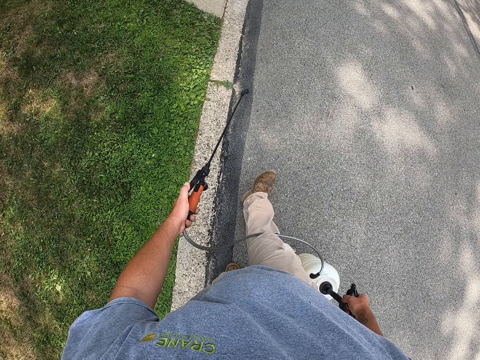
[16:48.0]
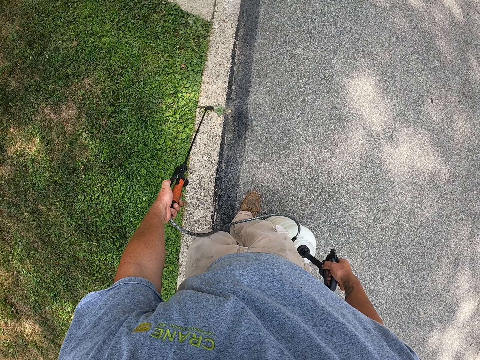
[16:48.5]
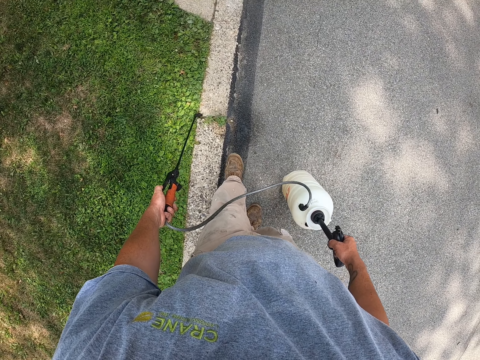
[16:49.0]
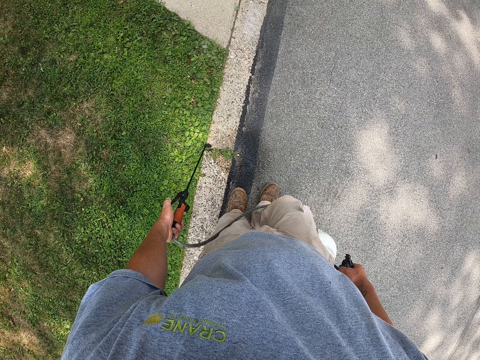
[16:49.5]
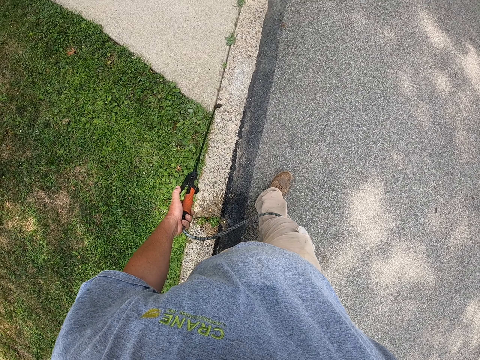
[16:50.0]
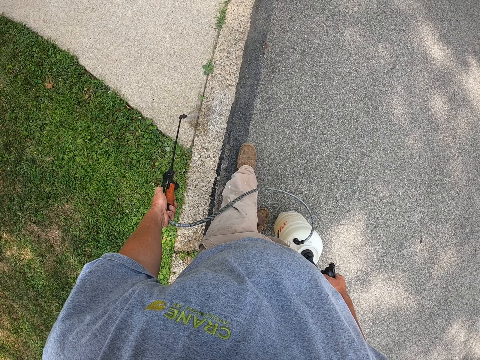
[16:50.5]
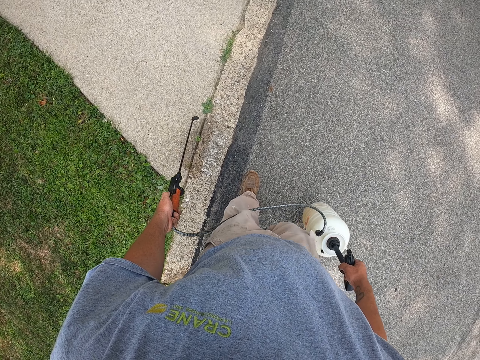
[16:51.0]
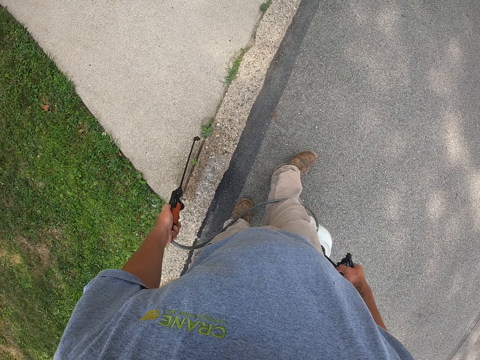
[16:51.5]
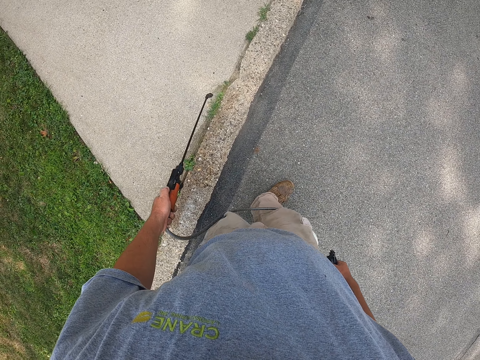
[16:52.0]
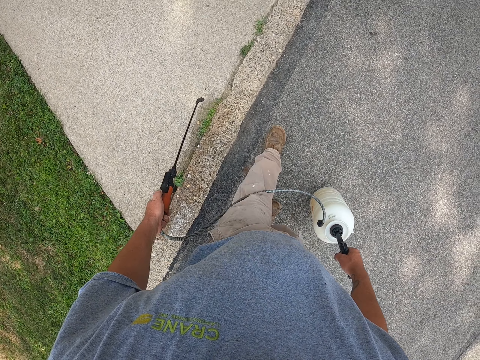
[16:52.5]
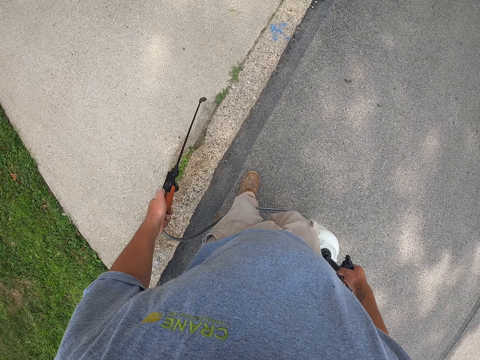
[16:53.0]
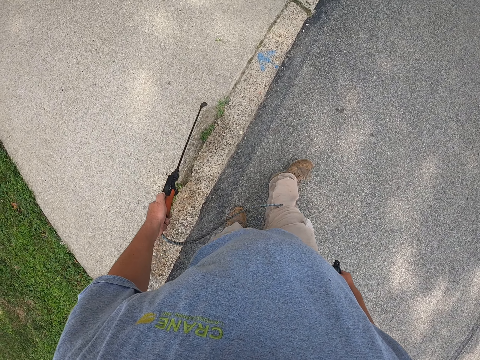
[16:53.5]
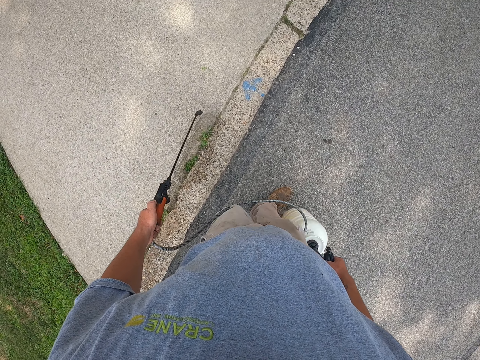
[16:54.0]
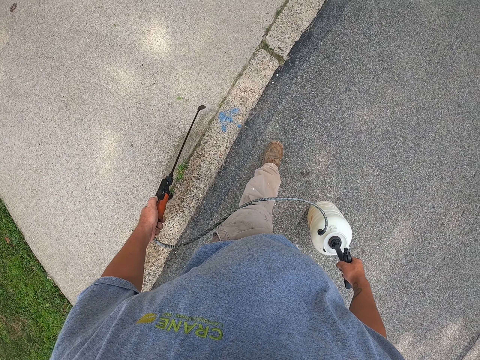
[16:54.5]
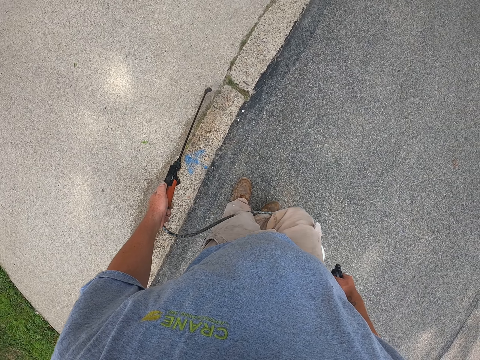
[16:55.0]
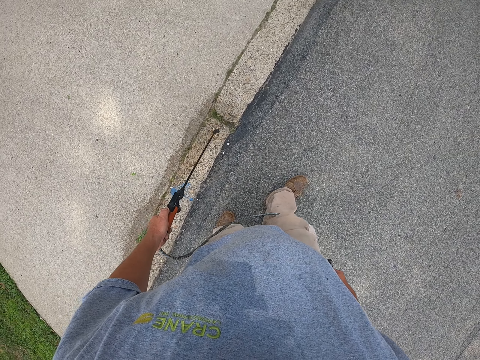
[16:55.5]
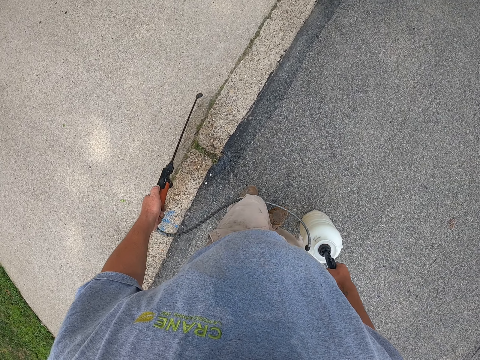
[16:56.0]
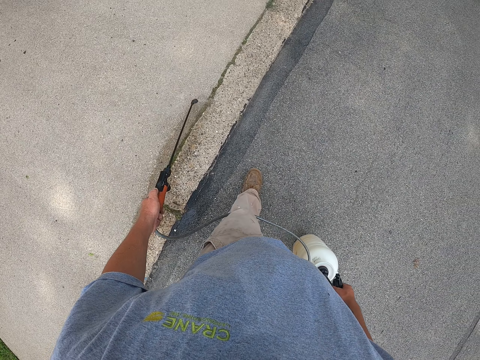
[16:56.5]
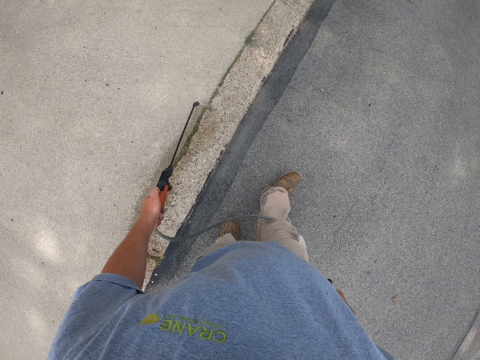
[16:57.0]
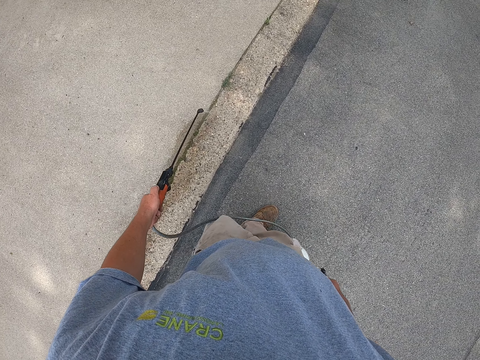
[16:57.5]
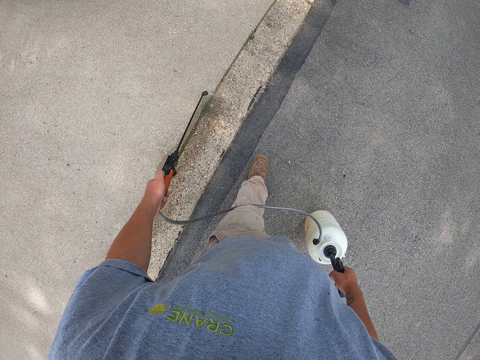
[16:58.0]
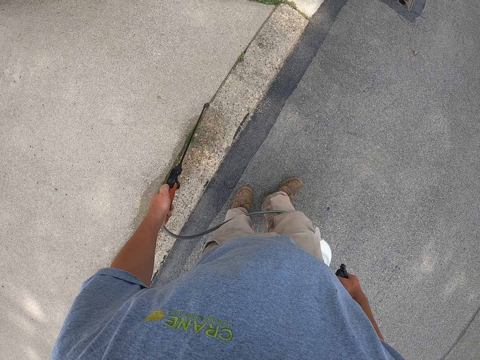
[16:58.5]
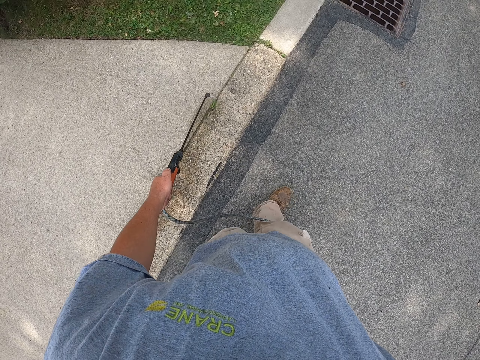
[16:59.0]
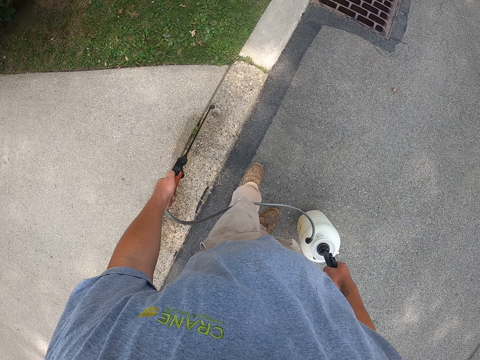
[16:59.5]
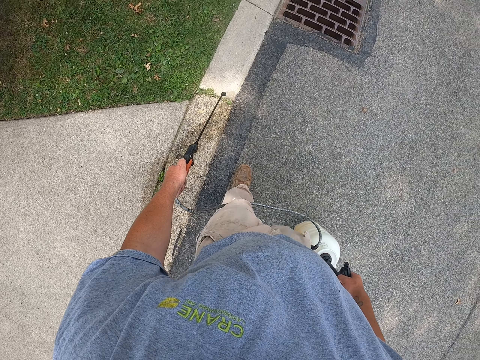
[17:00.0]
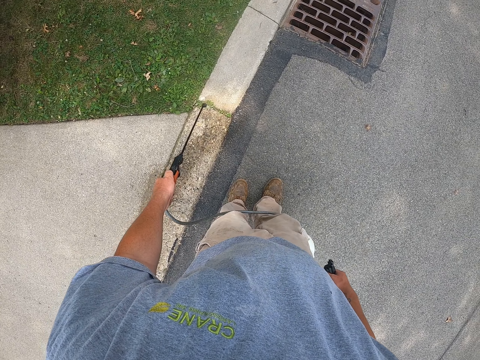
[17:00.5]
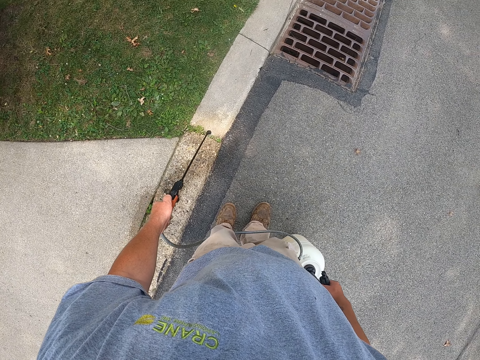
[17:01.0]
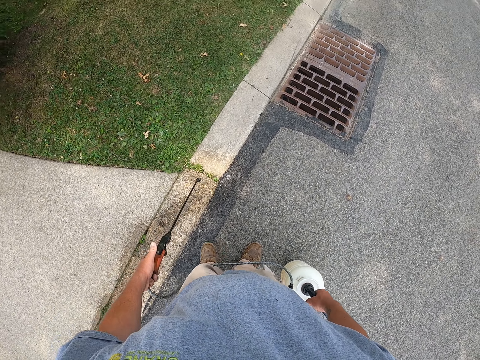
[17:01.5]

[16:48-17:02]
The camera wearer sprays liquid on the grass with a sprayer pump. They spray liquid on the grass with the sprayer pump again.

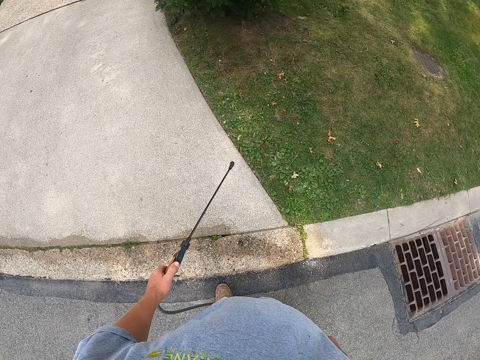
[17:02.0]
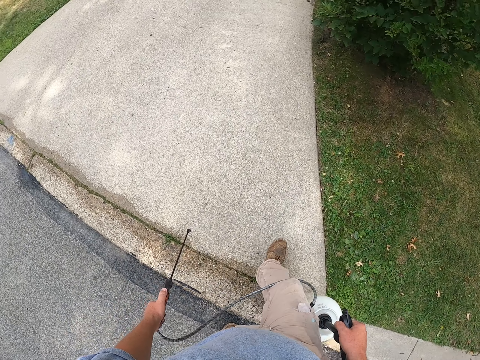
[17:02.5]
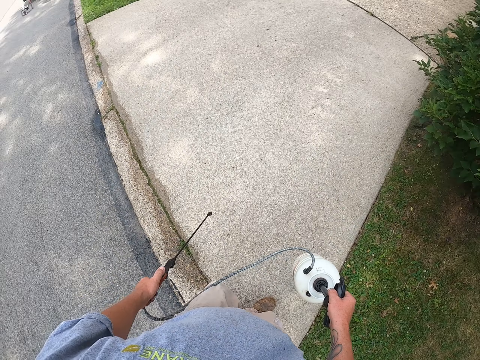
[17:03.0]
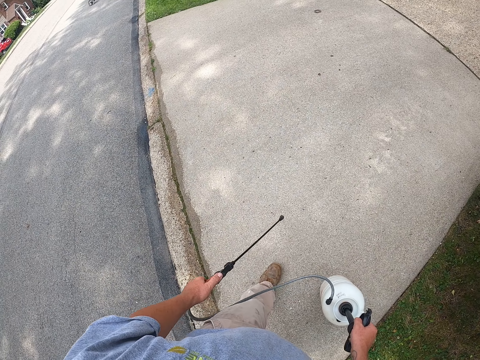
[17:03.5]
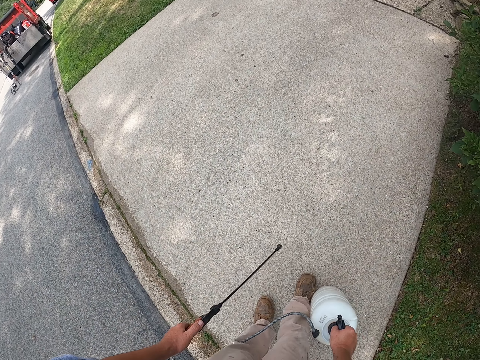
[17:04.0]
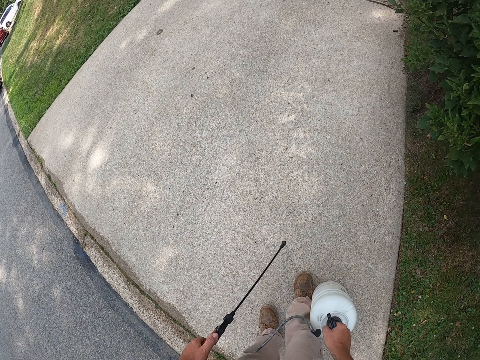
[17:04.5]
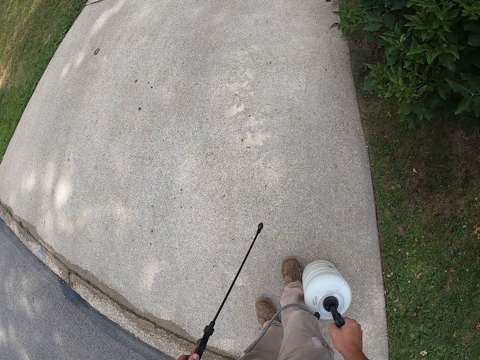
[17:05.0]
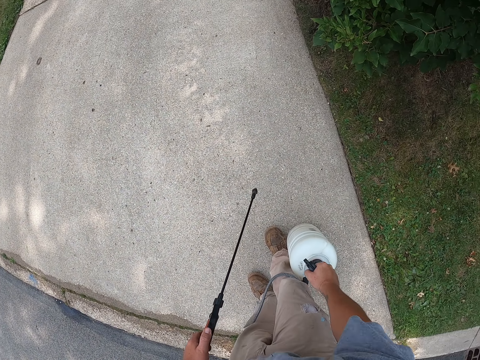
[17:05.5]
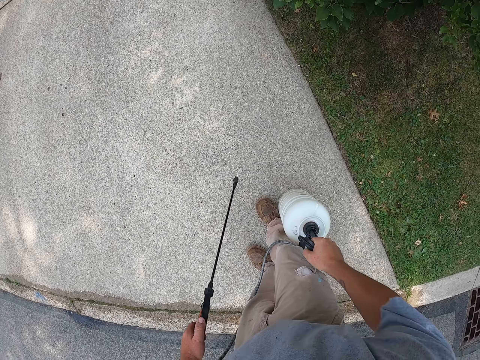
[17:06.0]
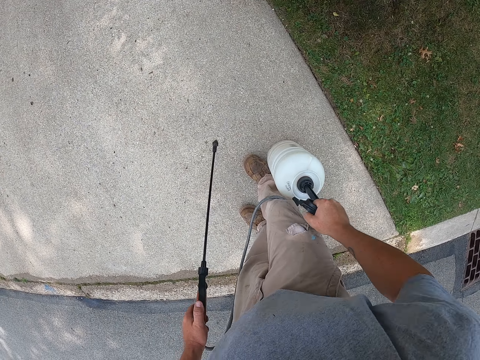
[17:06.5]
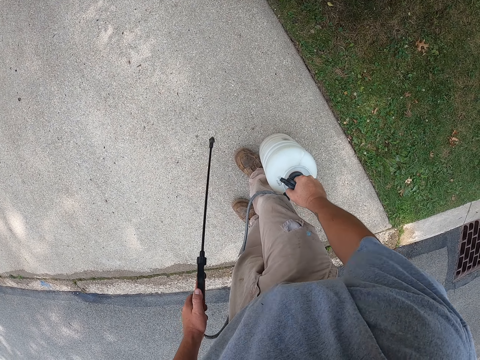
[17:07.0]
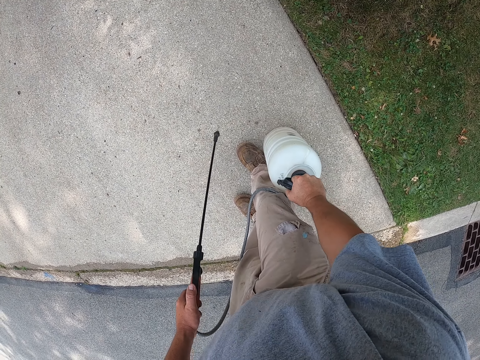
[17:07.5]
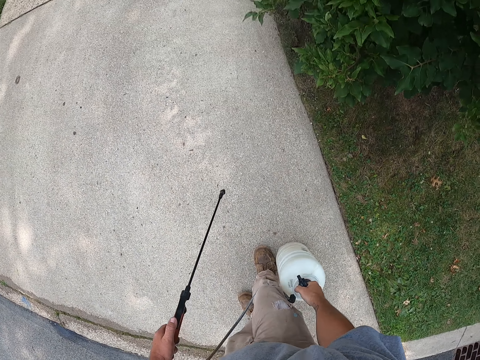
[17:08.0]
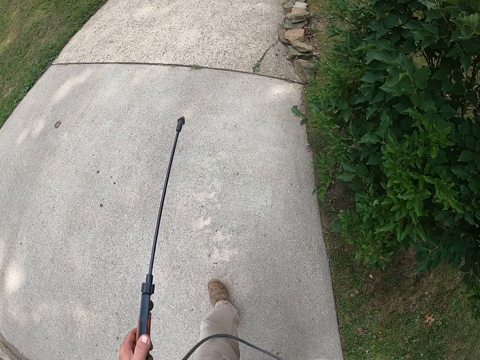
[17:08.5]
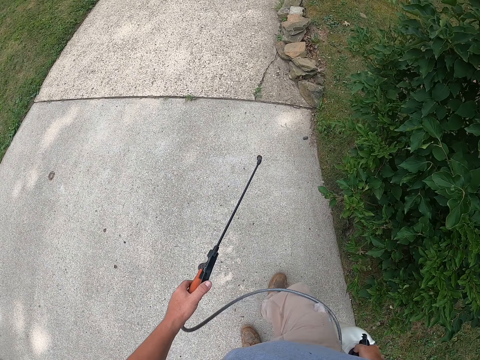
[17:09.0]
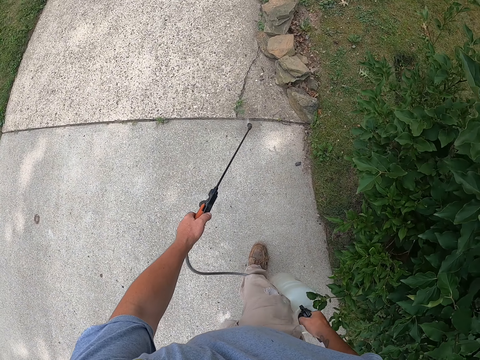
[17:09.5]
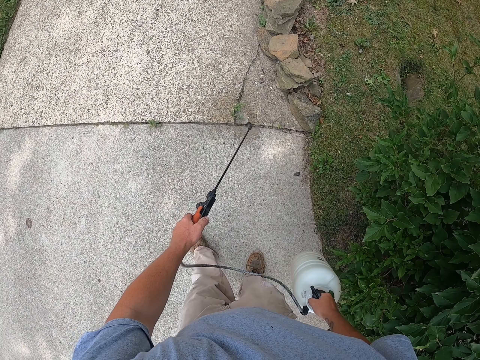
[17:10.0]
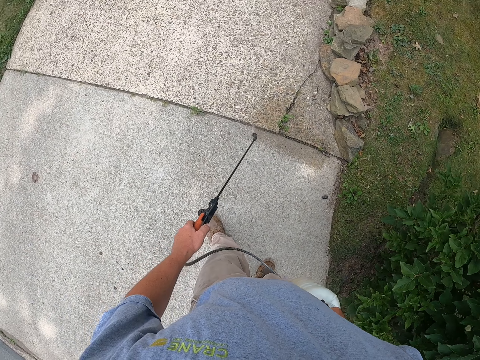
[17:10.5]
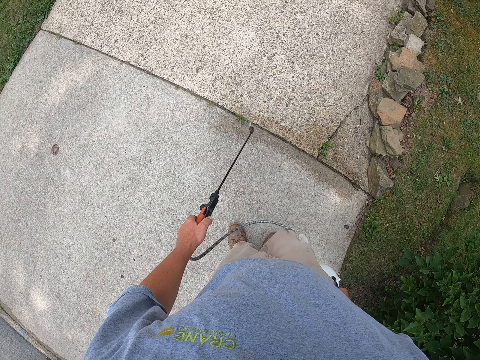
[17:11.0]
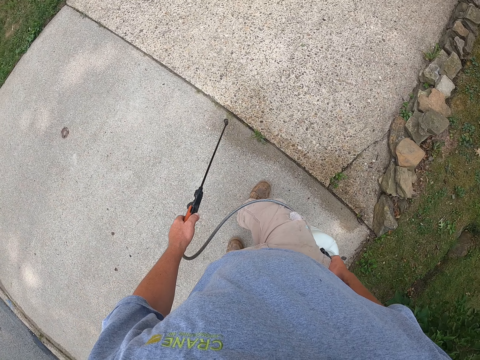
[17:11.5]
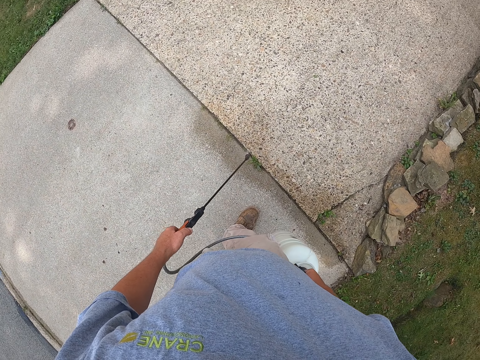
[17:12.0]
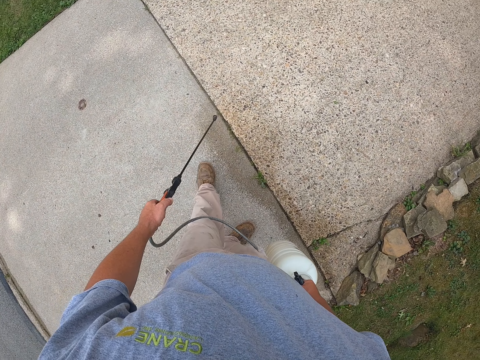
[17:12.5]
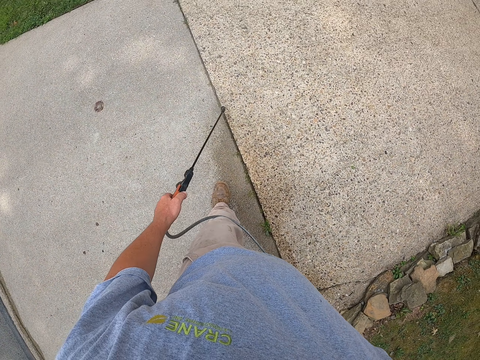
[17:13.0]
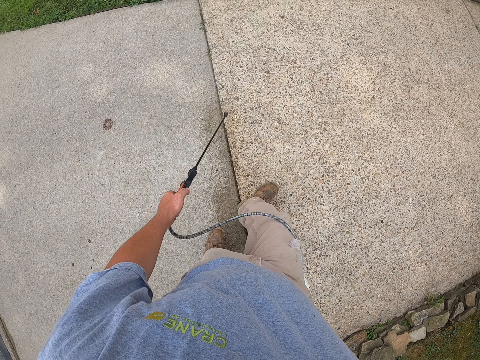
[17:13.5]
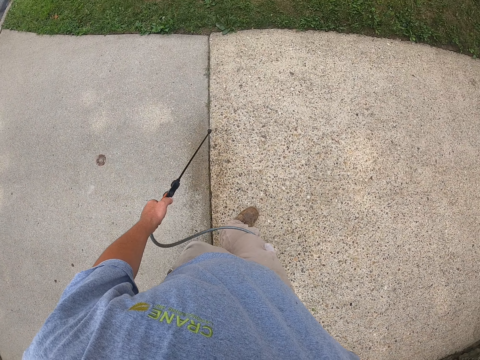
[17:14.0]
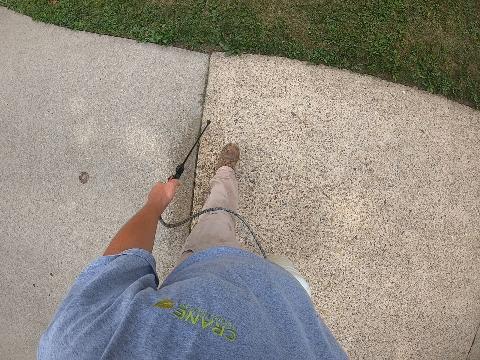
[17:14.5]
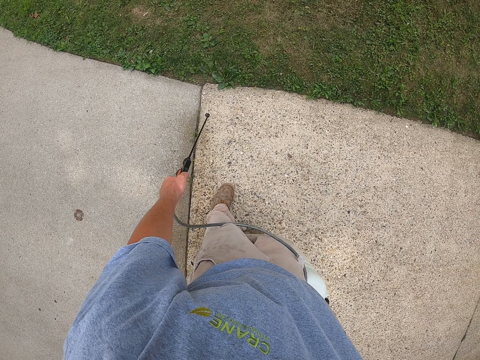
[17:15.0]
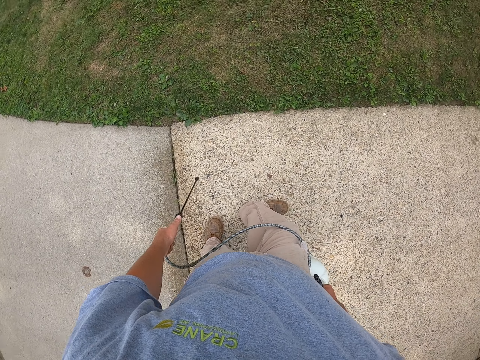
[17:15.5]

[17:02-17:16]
The camera wearer puts the sprayer pump on the driveway. They pump the sprayer pump. They pick up the sprayer pump. They spray liquid on the grass with the sprayer pump.
